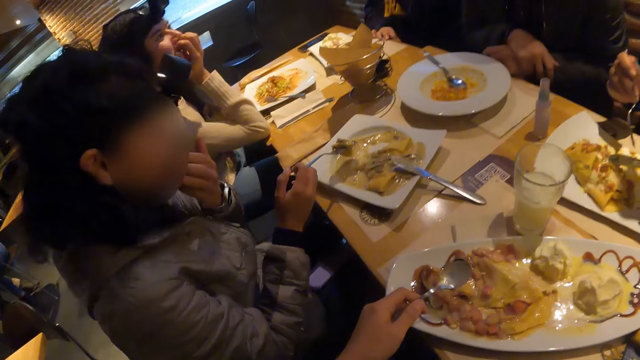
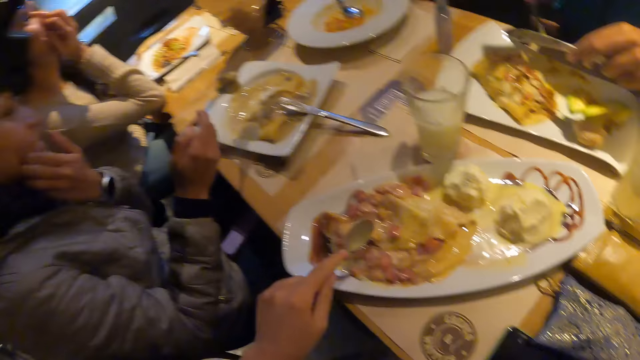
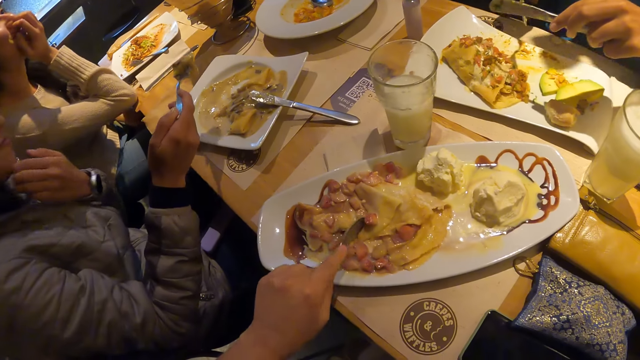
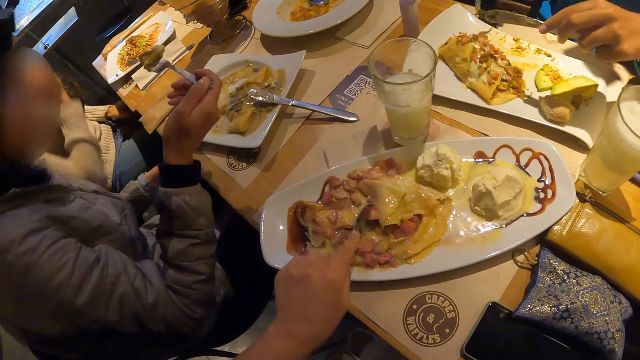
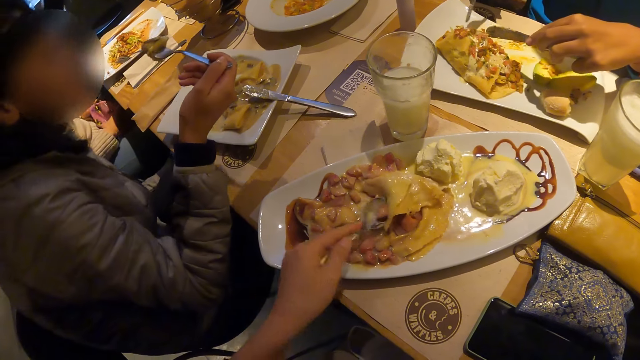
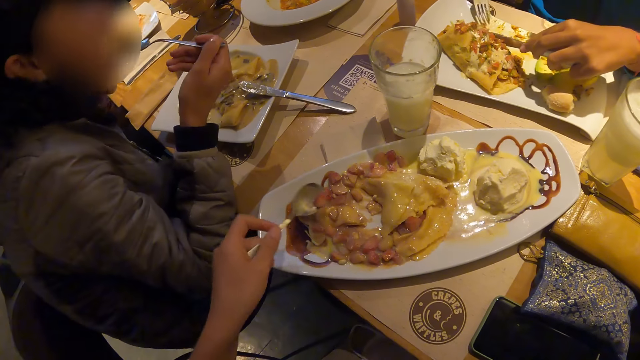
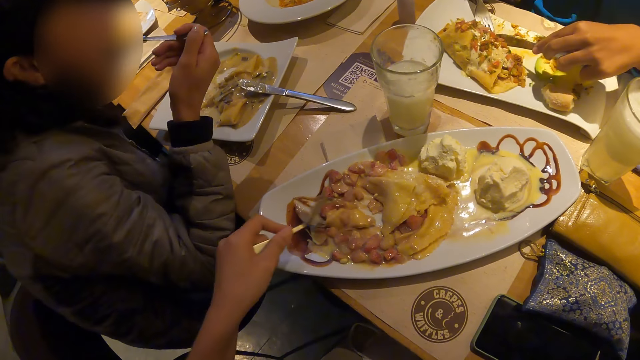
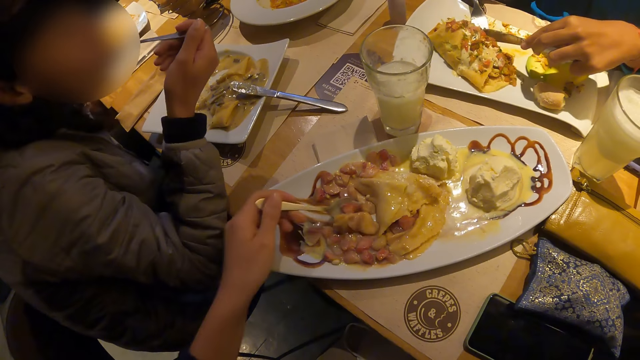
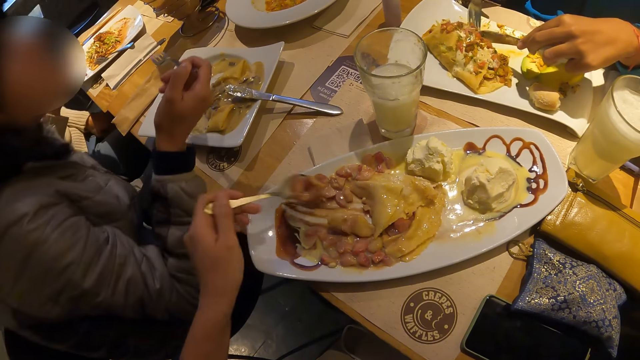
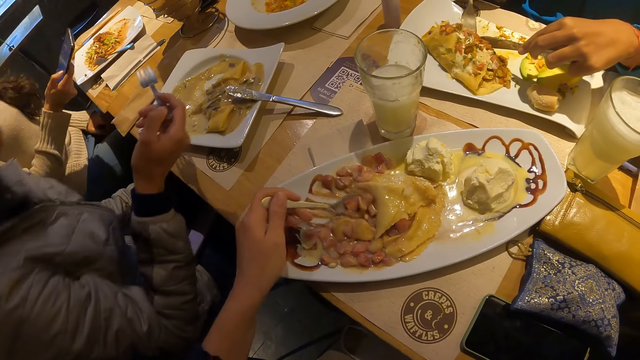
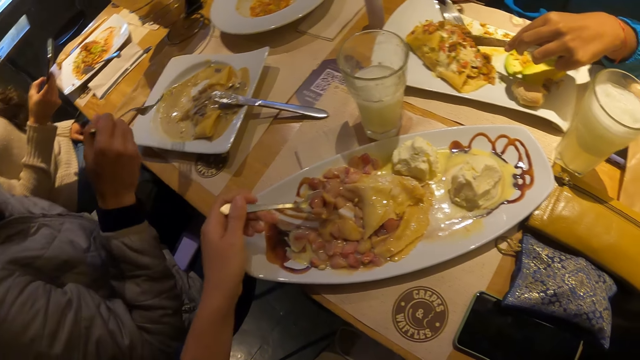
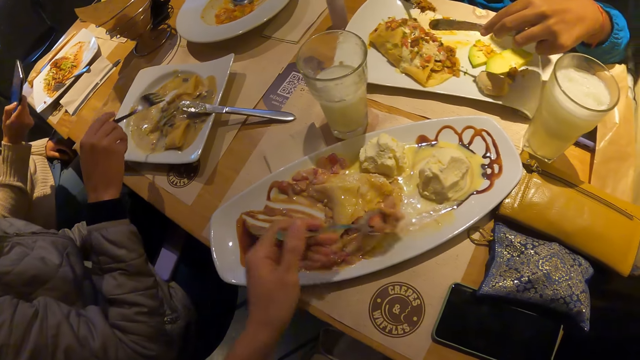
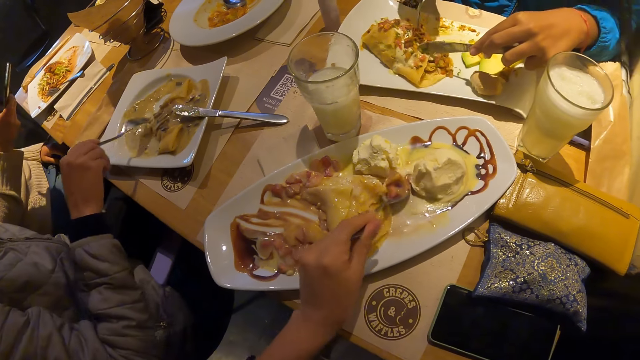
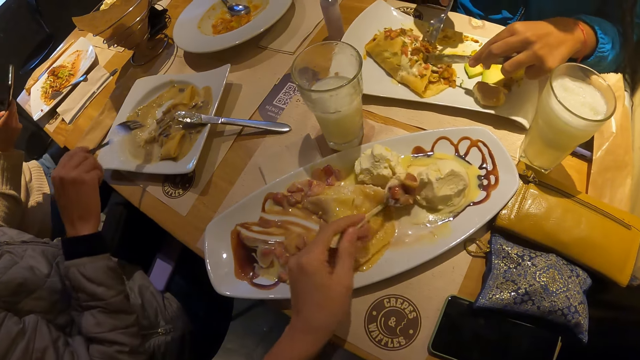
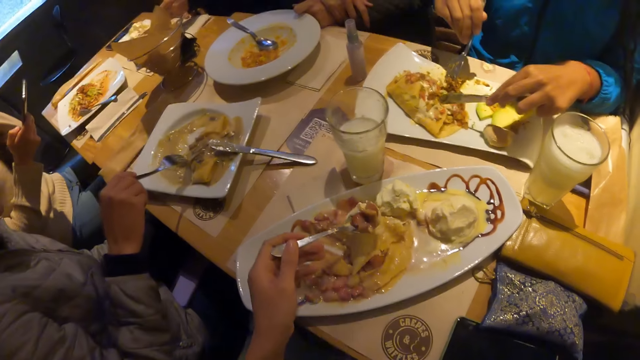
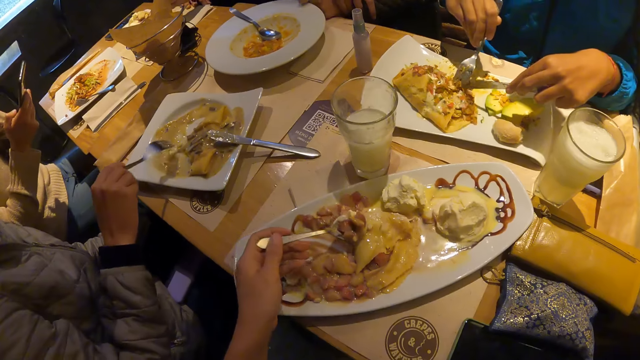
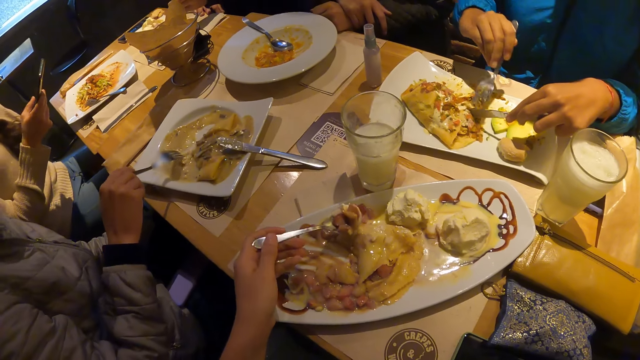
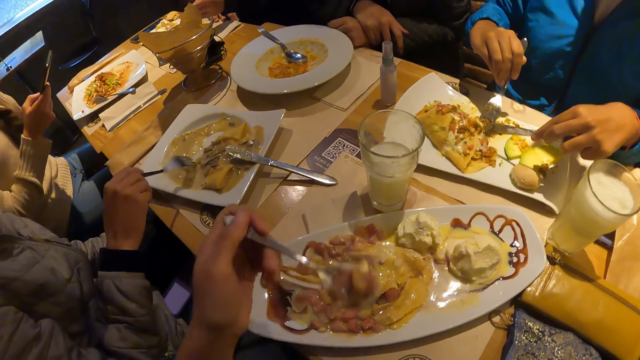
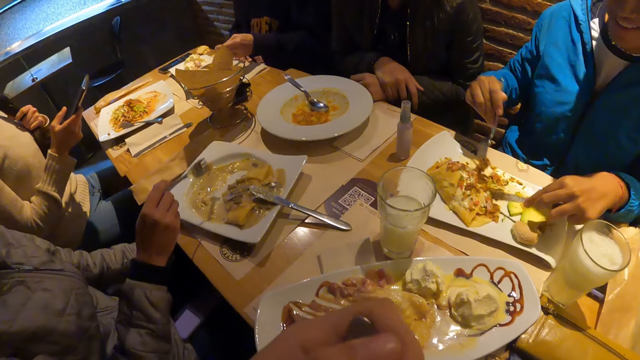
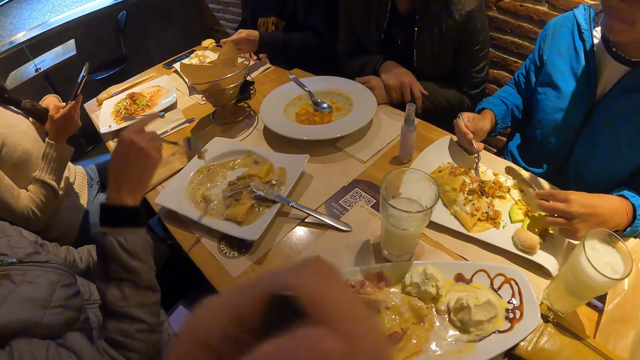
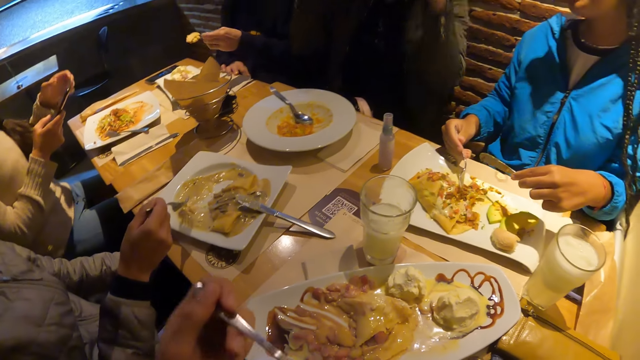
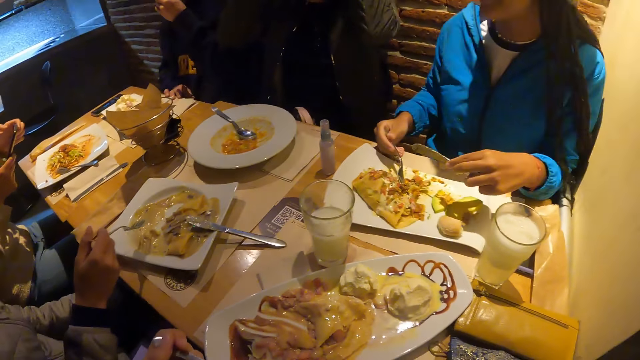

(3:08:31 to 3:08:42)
The man lifts the food to his mouth with a fork in his right hand. The camera wearer takes the food from the plate with a spoon in his left hand. The woman takes the food from the plate with the cutlery in both hands. Another woman operates her phone with her right hand. The camera wearer lifts the food to his mouth with the spoon in his left hand.

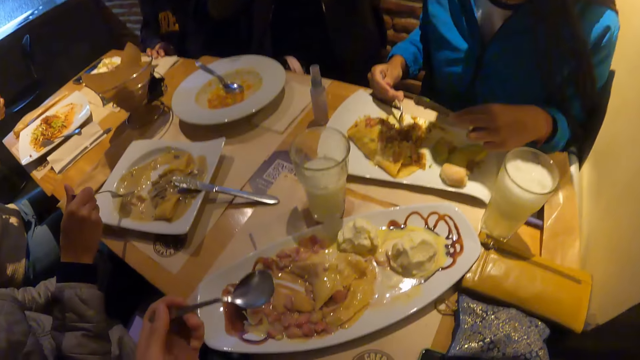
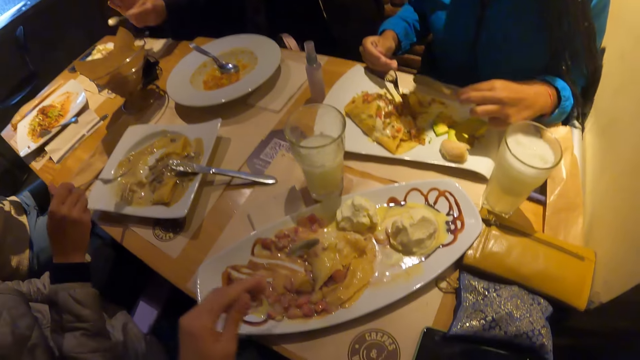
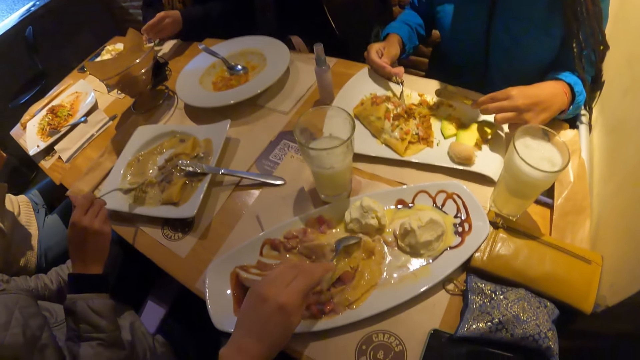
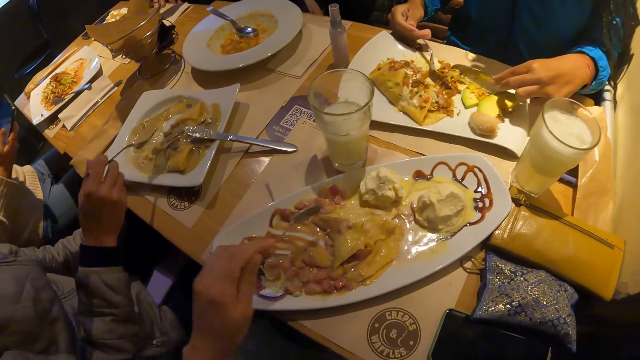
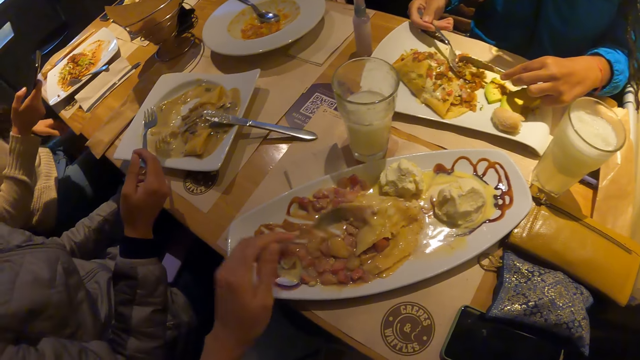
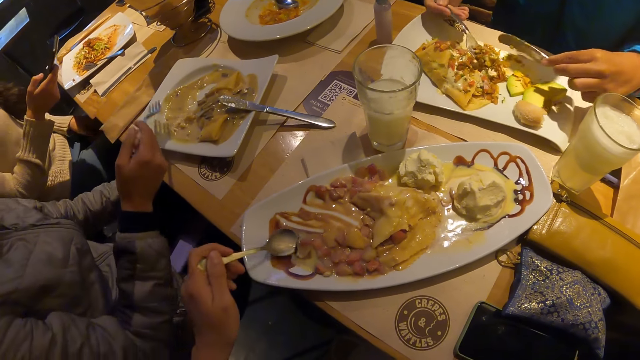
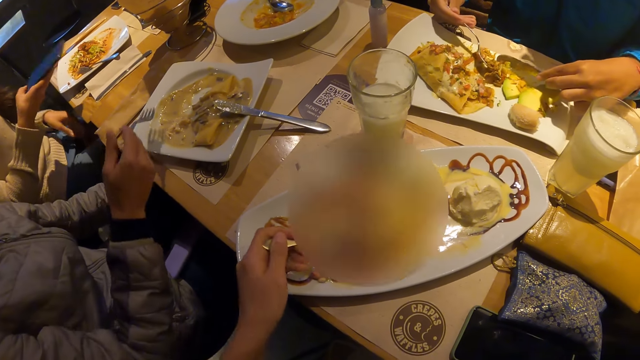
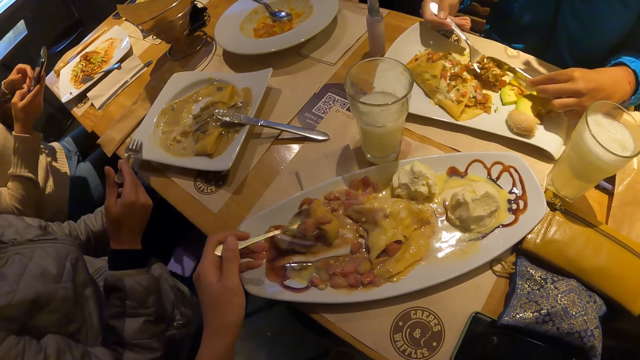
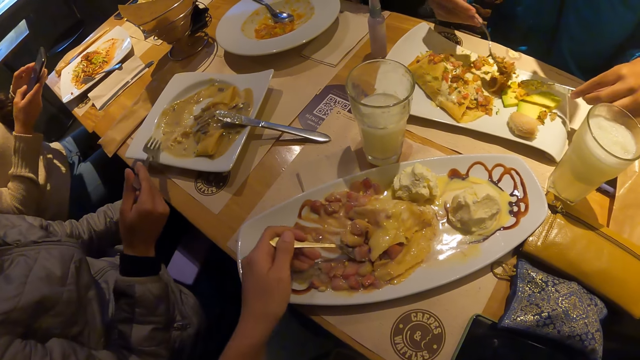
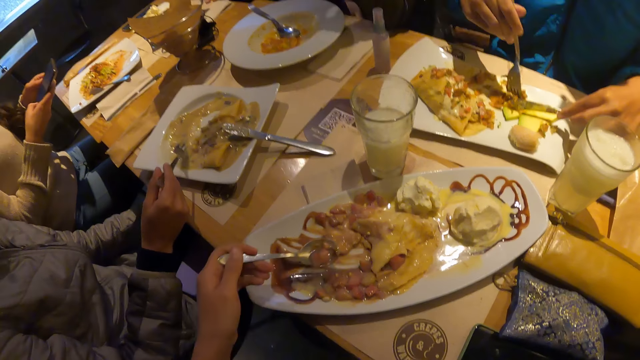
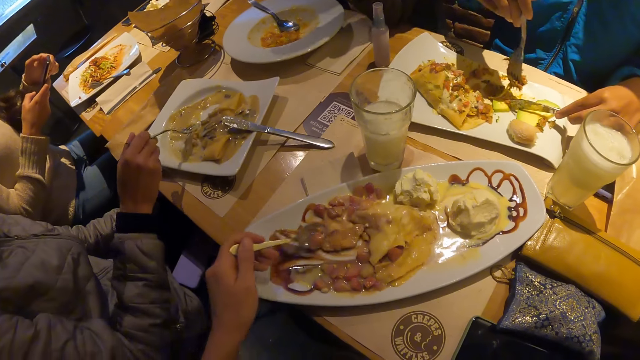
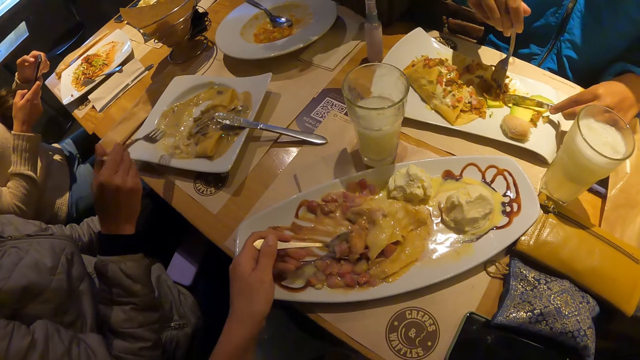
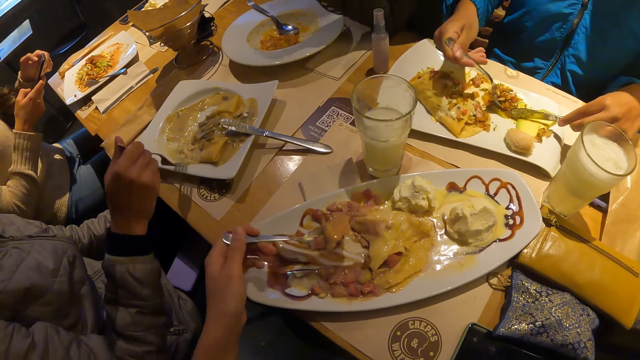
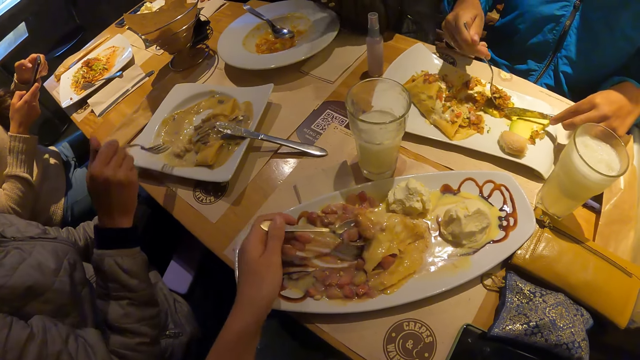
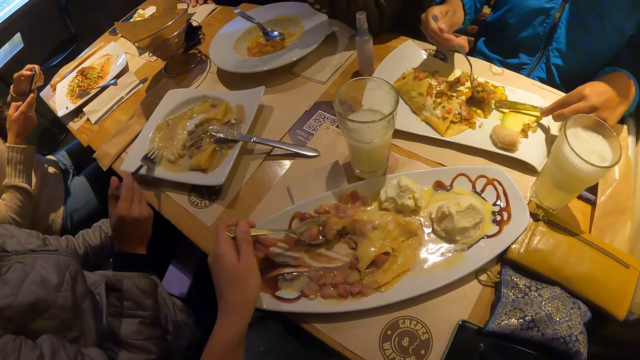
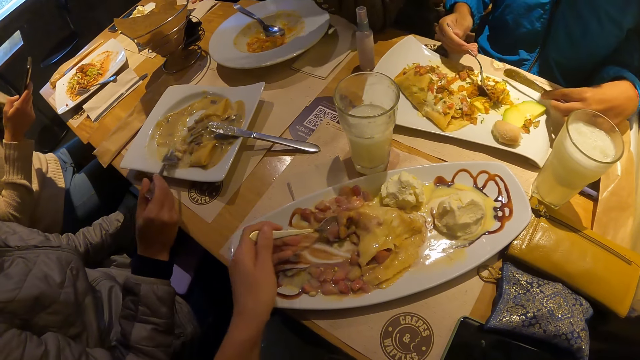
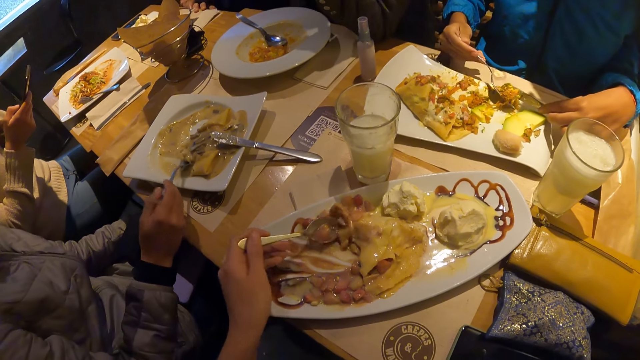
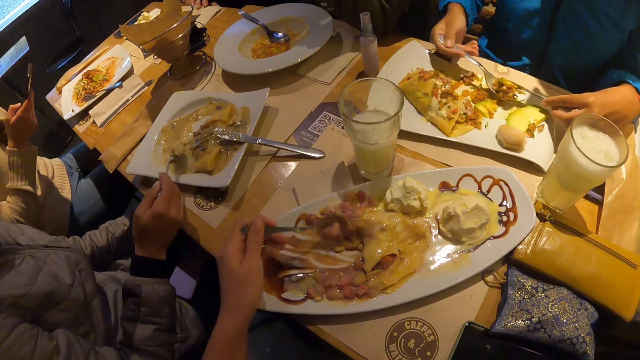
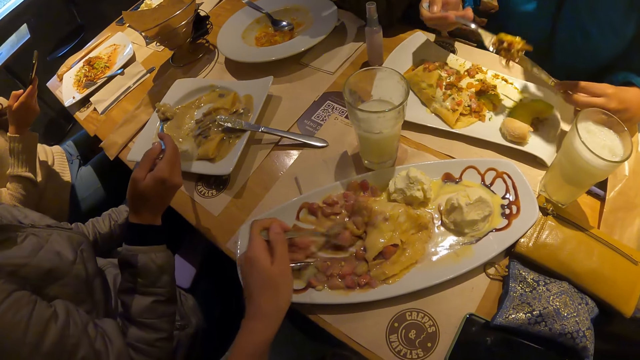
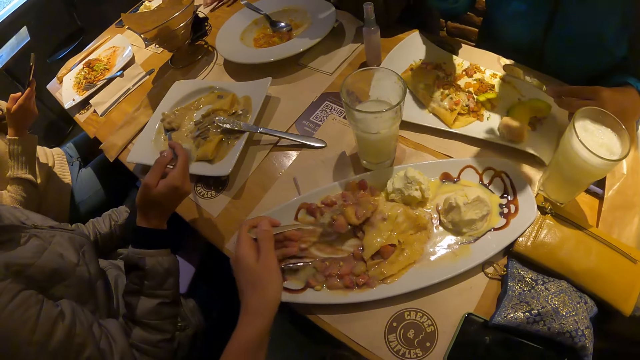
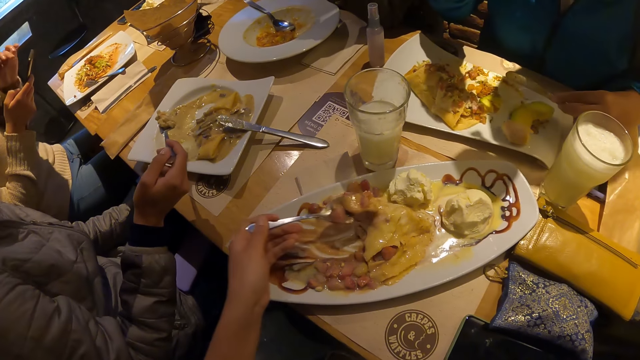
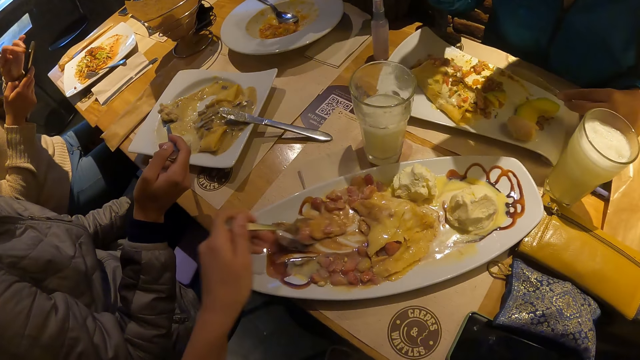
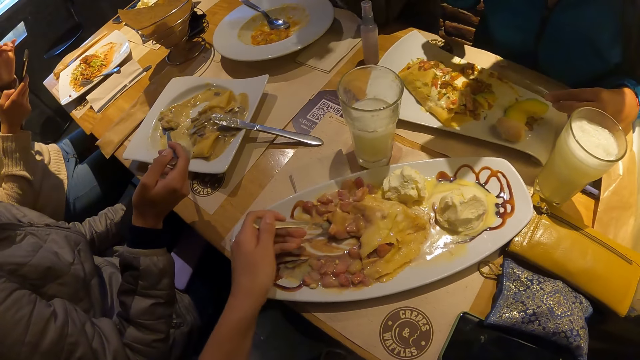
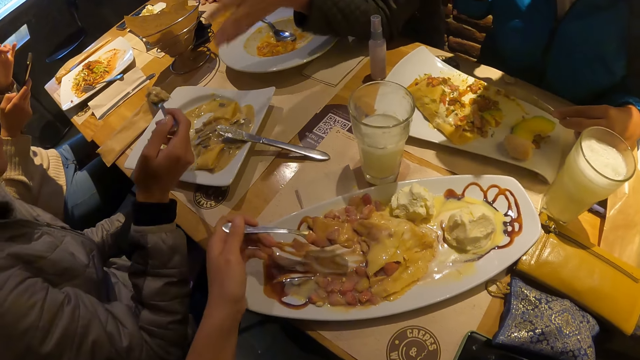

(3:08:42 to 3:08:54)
The camera wearer takes the food from the plate with a spoon in his left hand. The man takes the food from the plate with the fork in his right hand. The woman lifts the food to her mouth with a fork in her right hand.
